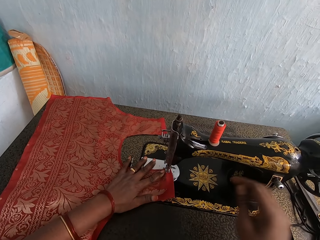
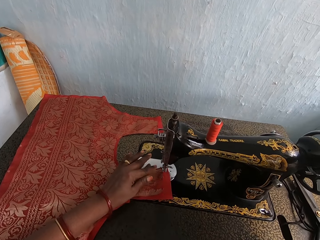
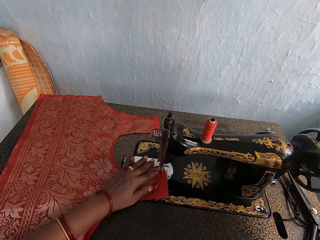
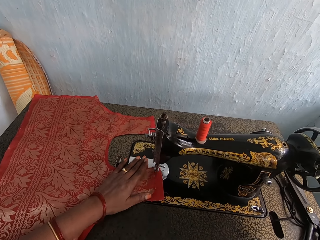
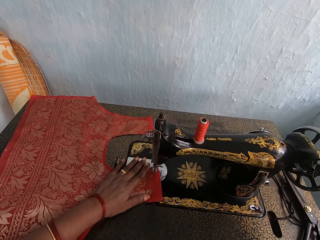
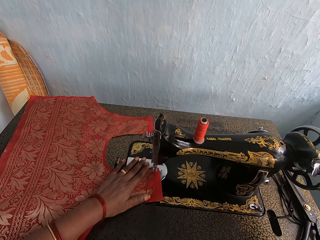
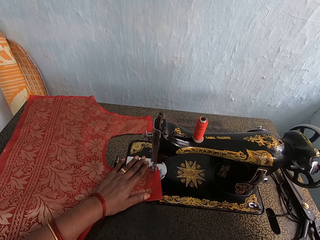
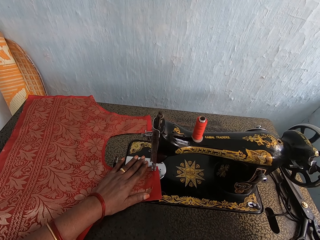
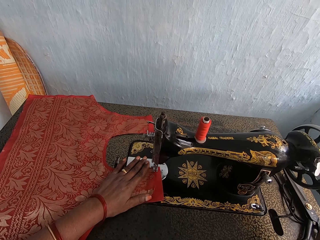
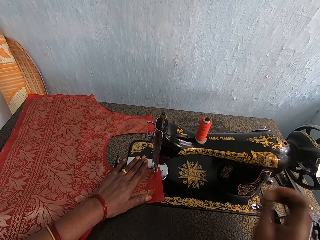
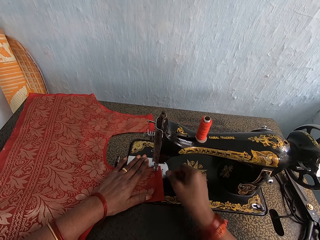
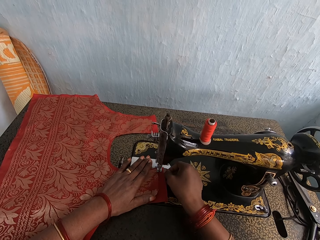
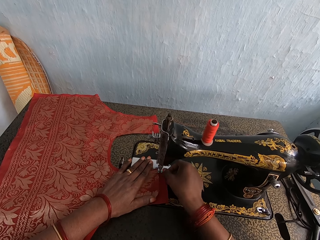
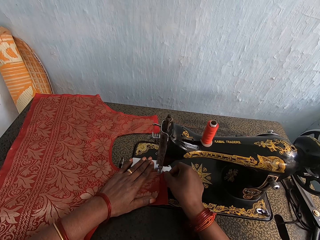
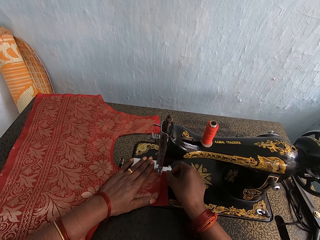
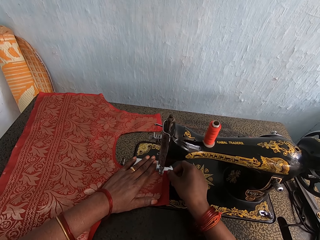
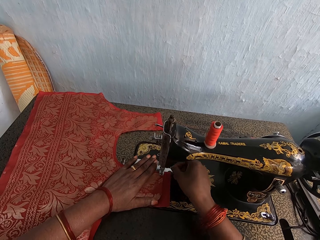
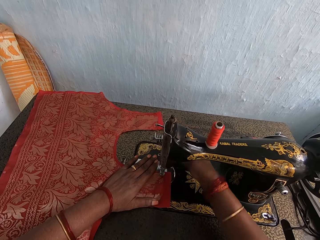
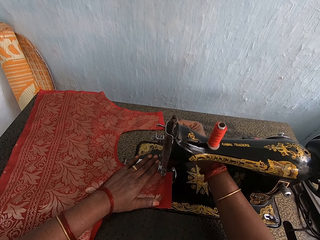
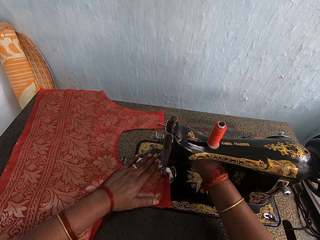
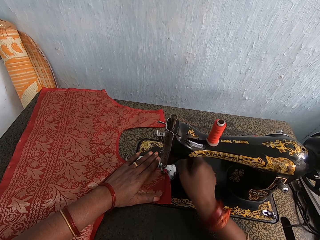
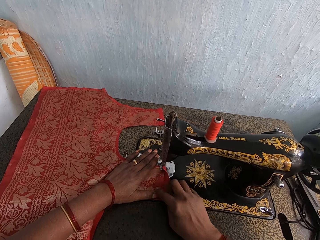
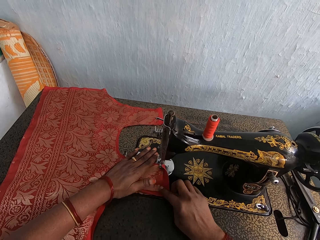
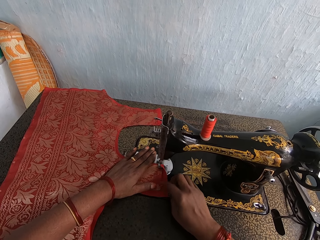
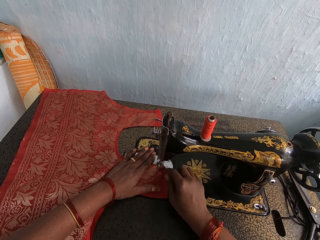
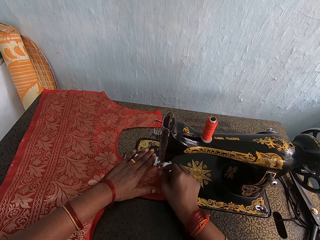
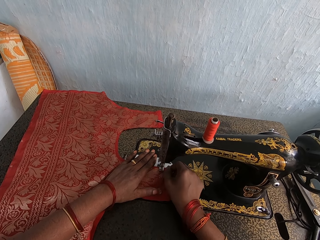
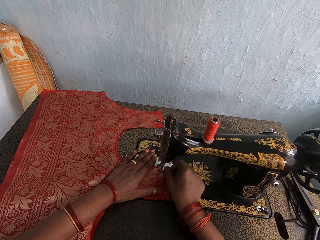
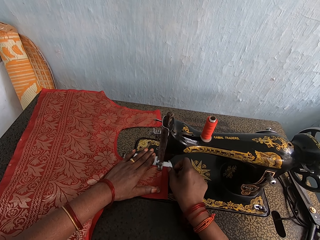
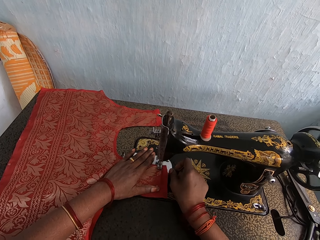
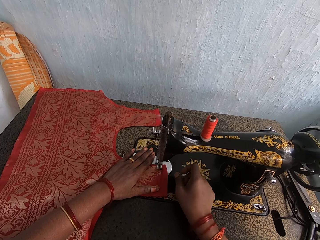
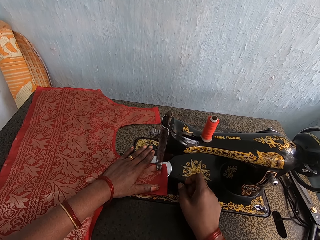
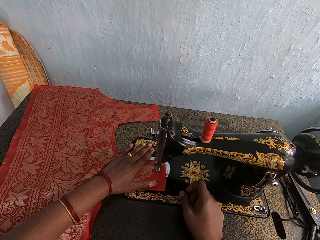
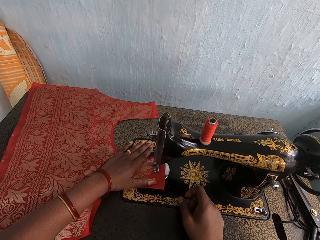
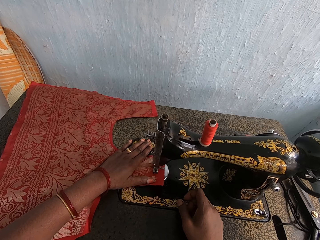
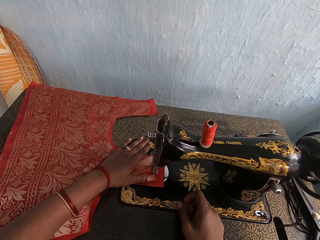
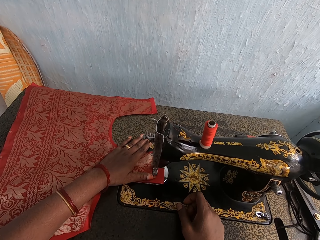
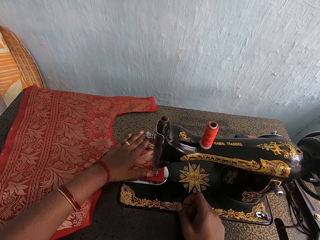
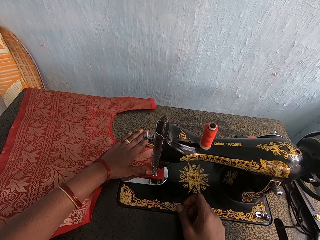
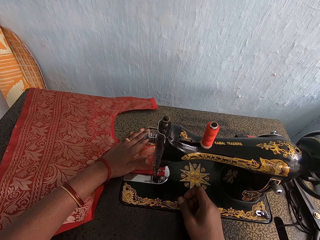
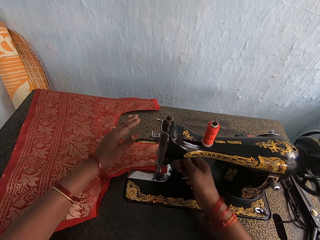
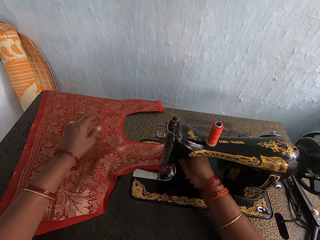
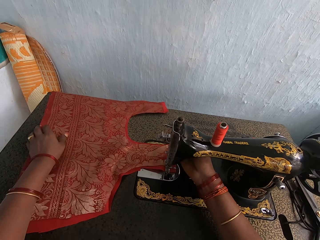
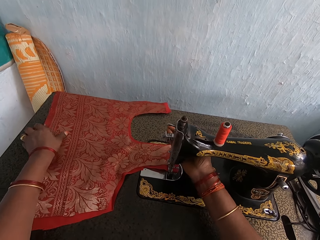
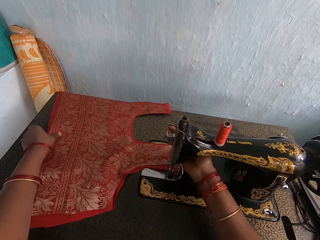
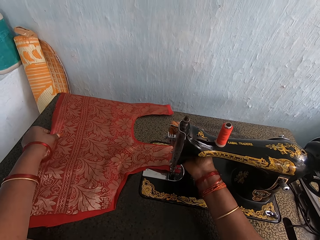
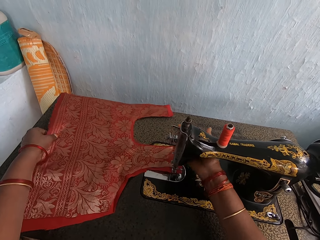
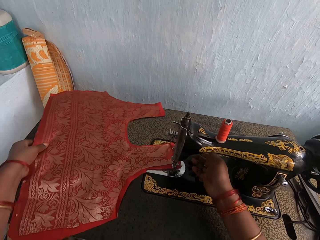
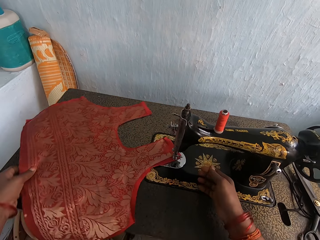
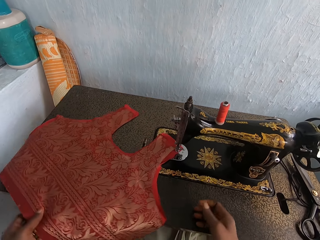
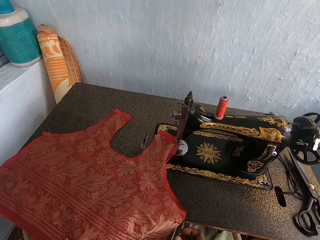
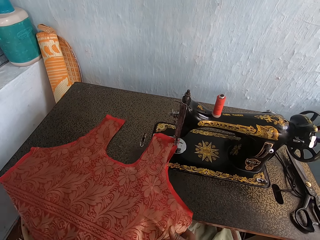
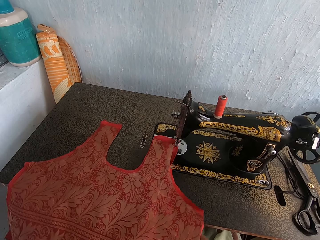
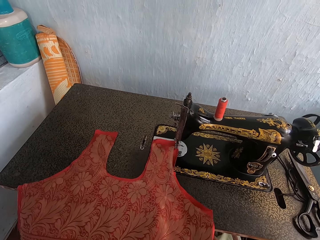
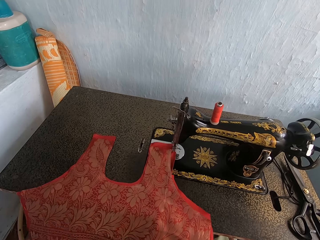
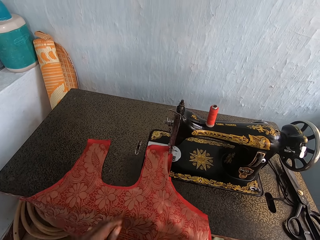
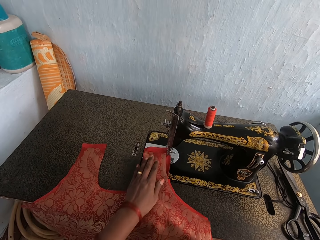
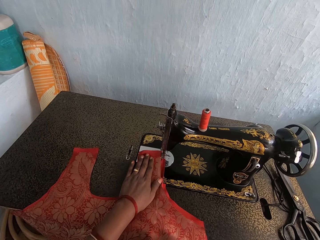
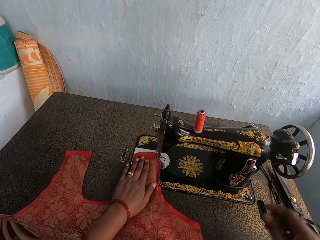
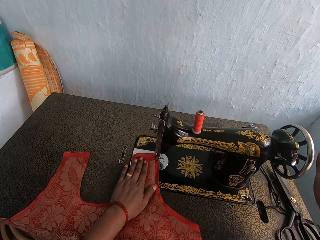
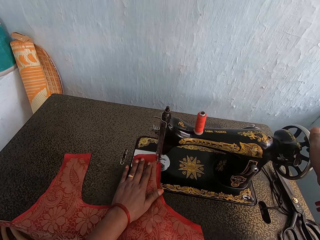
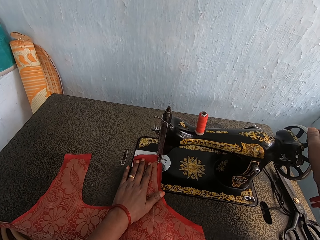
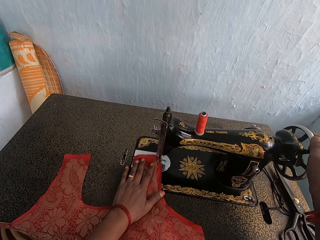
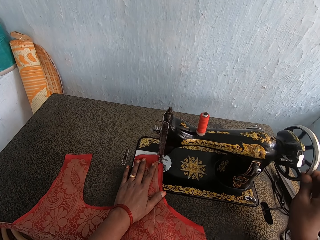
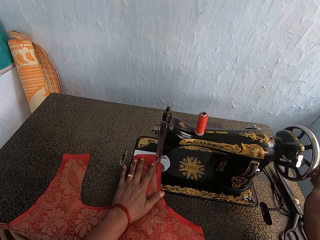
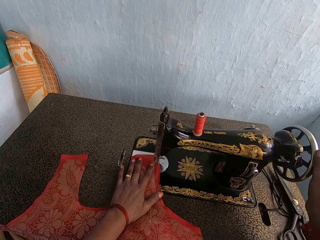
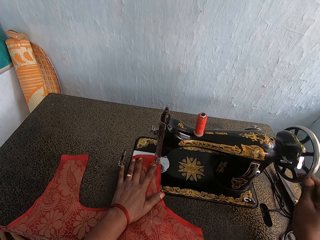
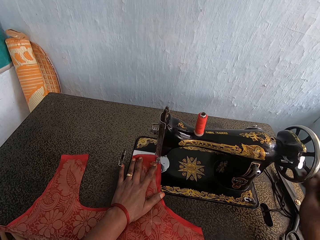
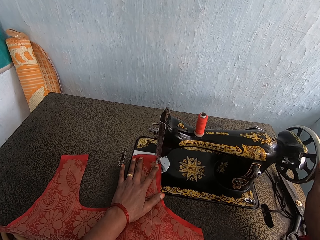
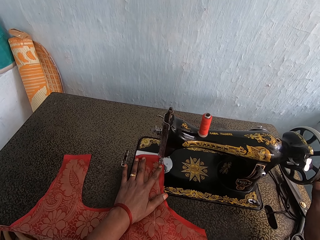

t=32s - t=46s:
The camera wearer rotates the wheel on the sewing machine. They hold the cloth onto the sewing machine. They put the cloth on the needle. They adjust the sewing machine. They sew the cloth with the sewing machine. They adjust the sewing machine. They turn the cloth. They move the cloth. They rotate the wheel on the sewing machine.

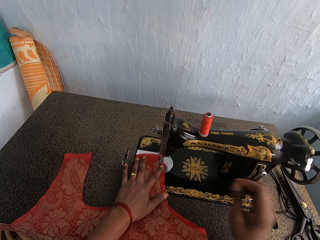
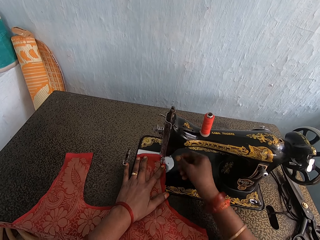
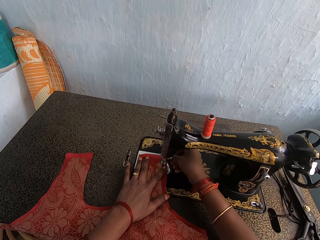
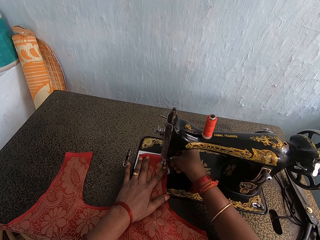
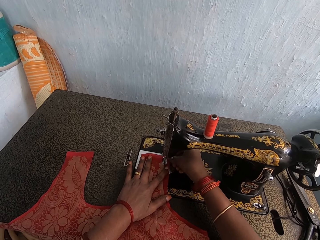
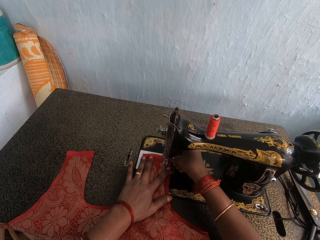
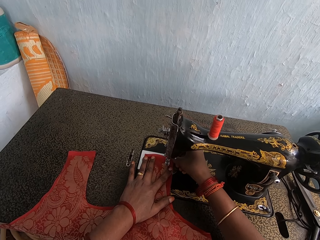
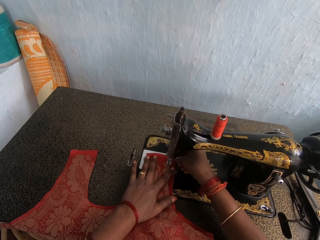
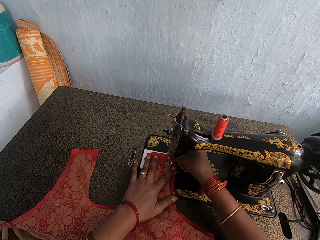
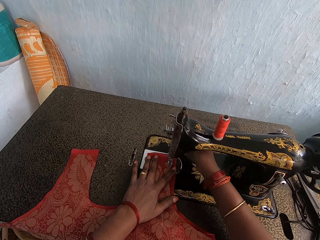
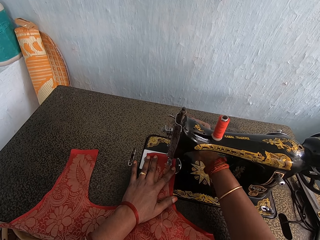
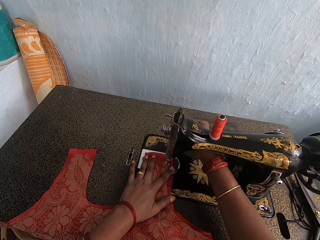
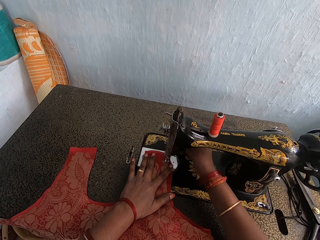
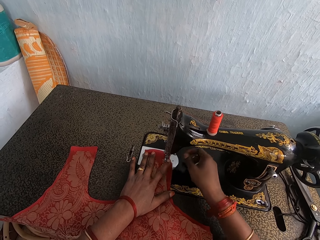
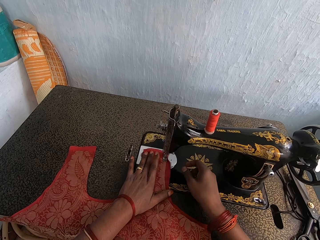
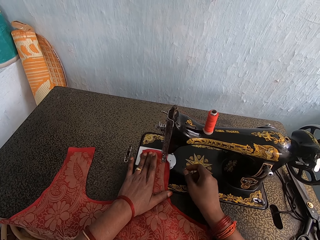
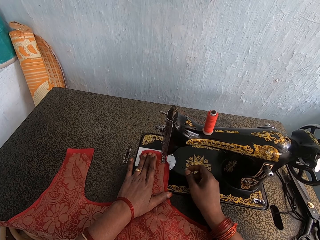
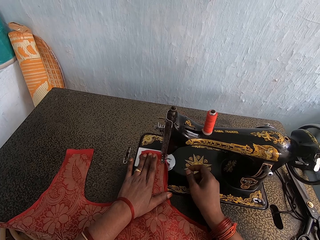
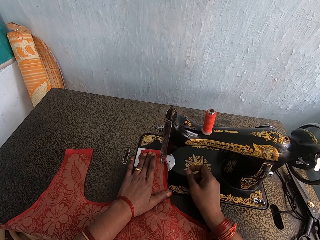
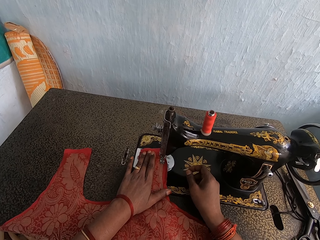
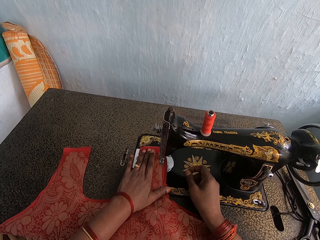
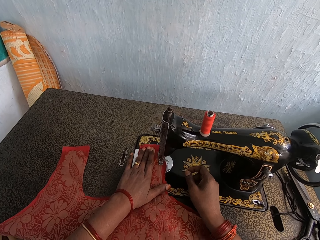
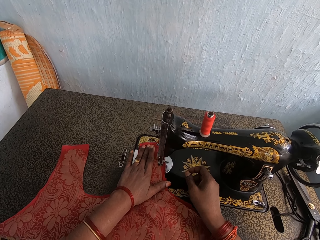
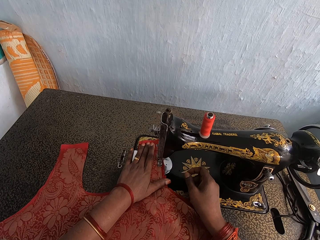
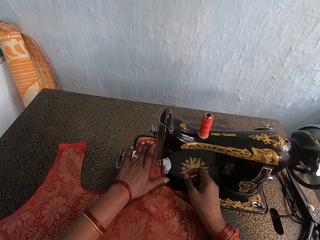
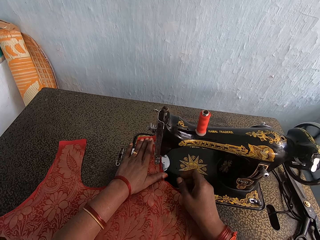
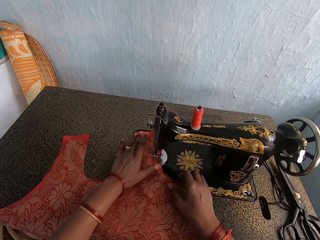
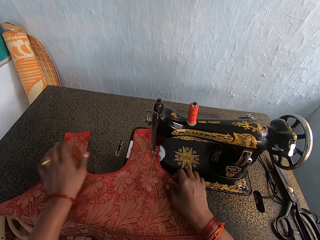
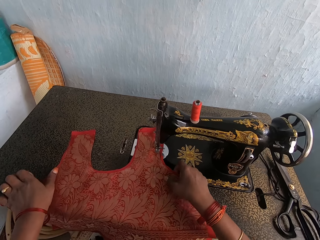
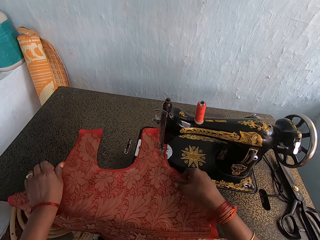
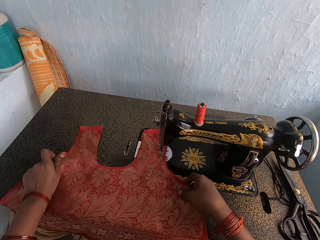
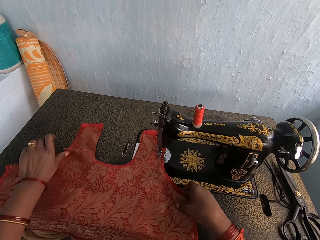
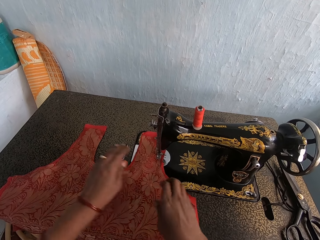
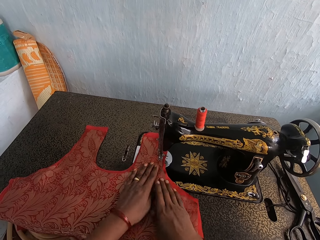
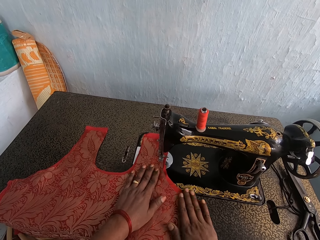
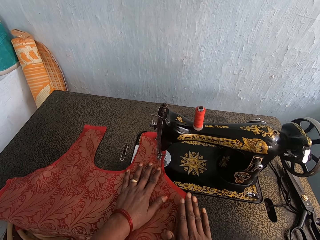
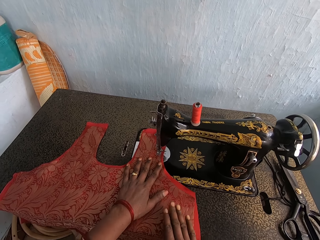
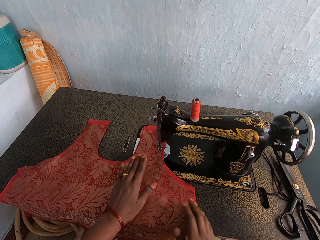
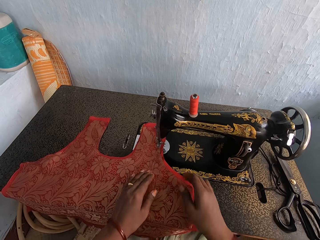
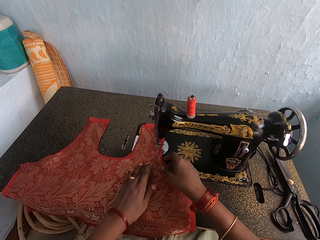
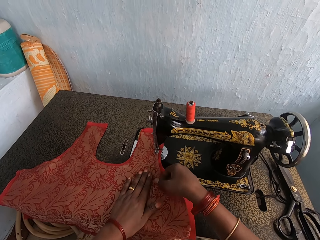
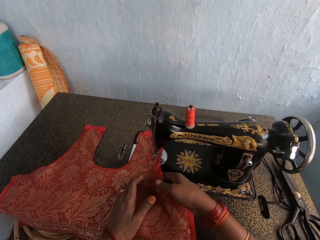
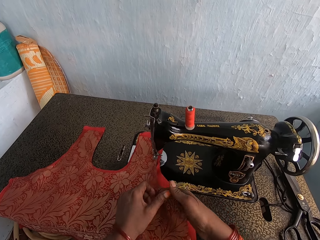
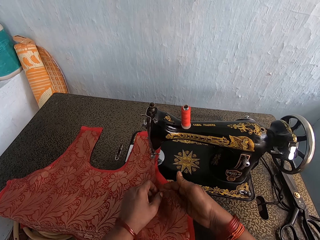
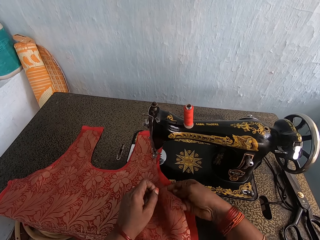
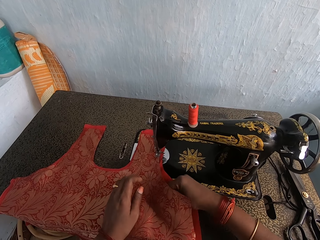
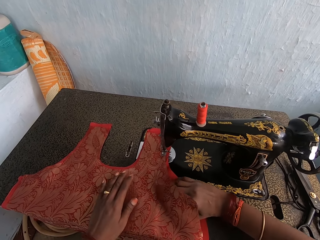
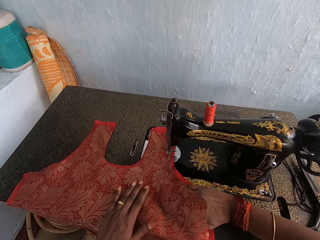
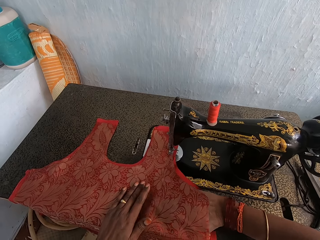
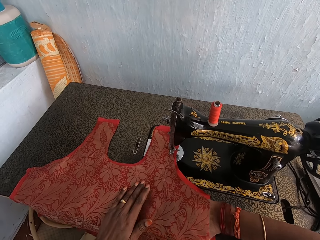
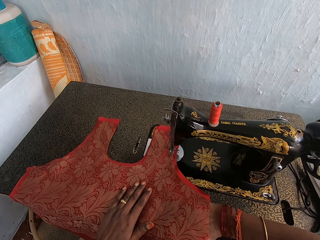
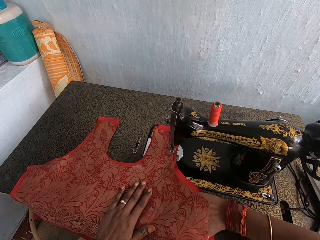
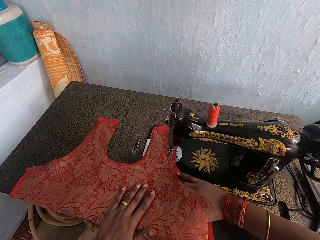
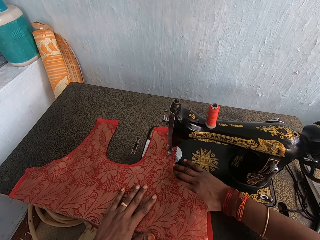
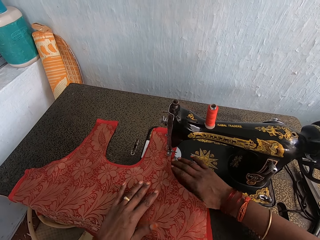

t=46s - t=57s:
The camera wearer holds the cloth onto the sewing machine. They put the cloth on the needle. They adjust the sewing machine. They sew the cloth with the sewing machine. They flatten the cloth with the right hand. They hold the cloth.
